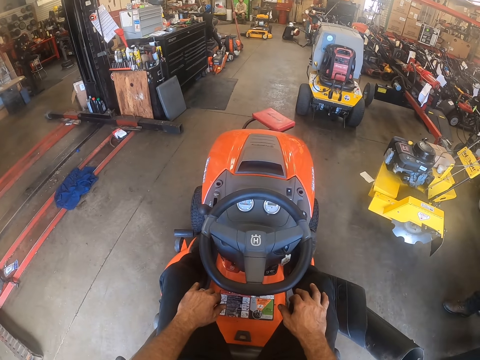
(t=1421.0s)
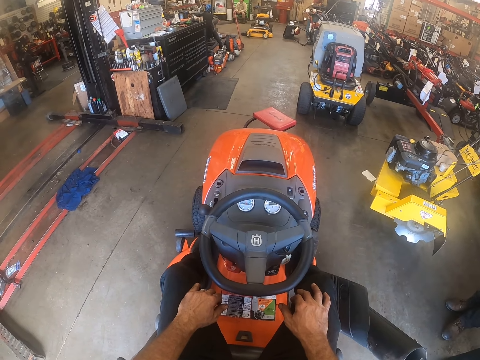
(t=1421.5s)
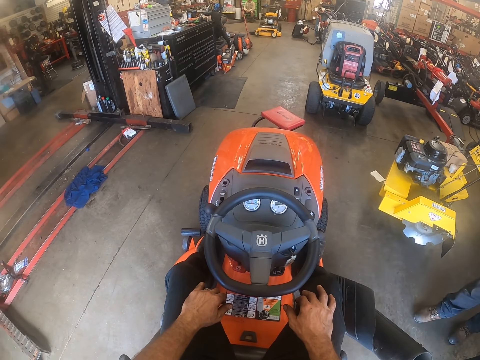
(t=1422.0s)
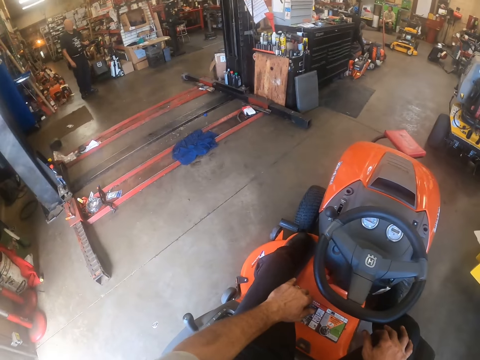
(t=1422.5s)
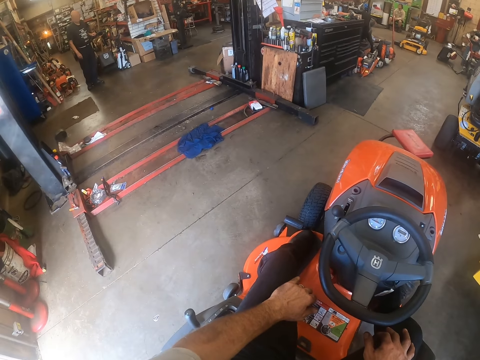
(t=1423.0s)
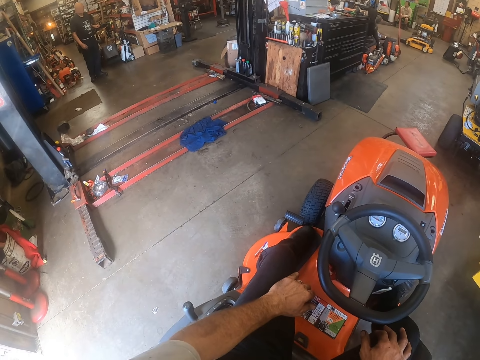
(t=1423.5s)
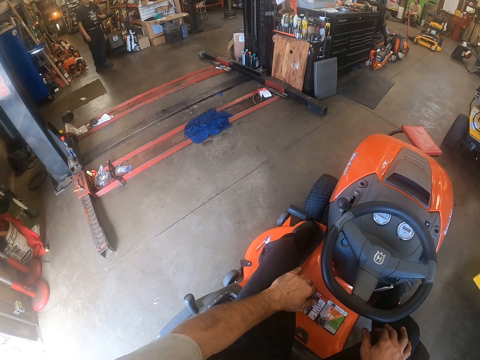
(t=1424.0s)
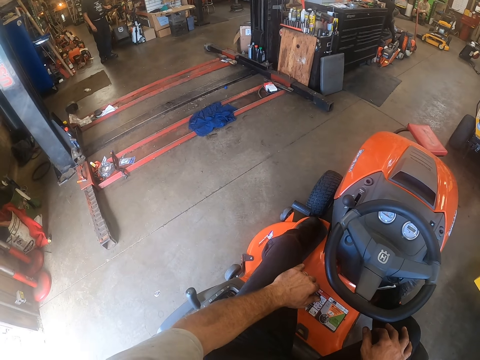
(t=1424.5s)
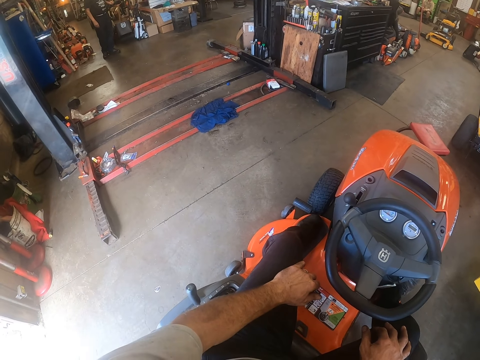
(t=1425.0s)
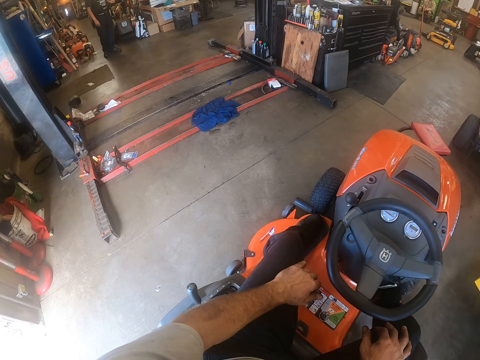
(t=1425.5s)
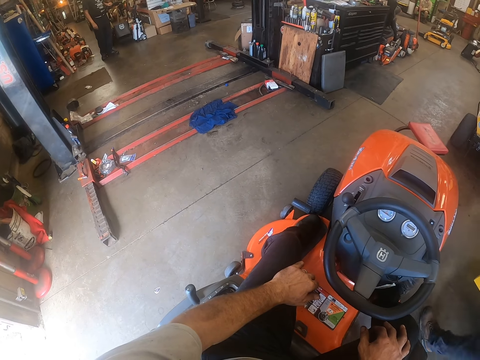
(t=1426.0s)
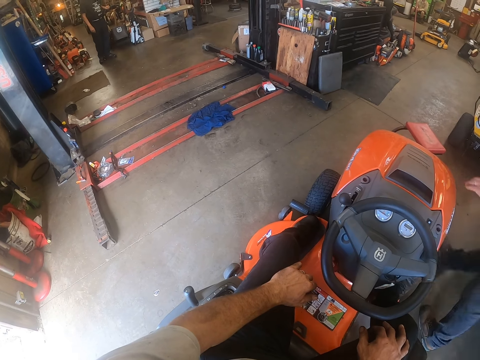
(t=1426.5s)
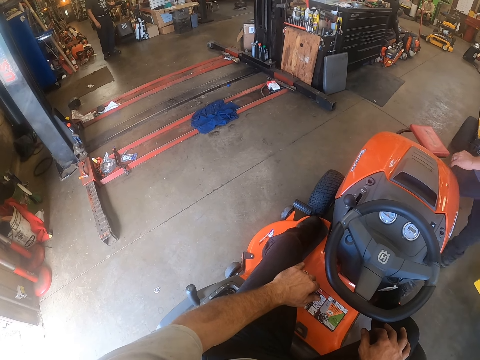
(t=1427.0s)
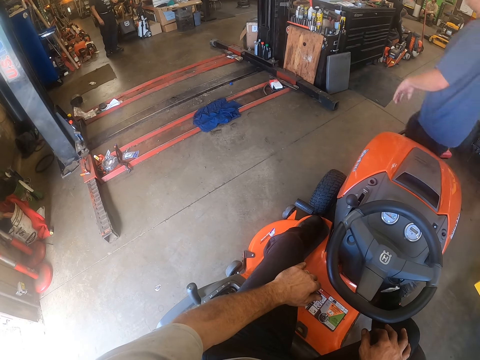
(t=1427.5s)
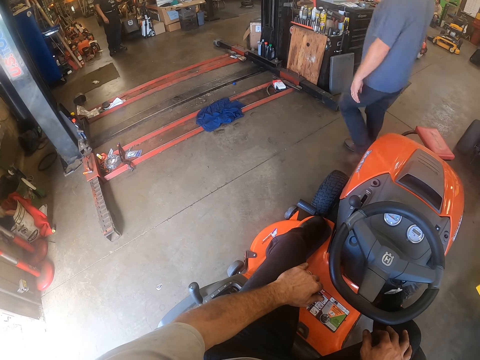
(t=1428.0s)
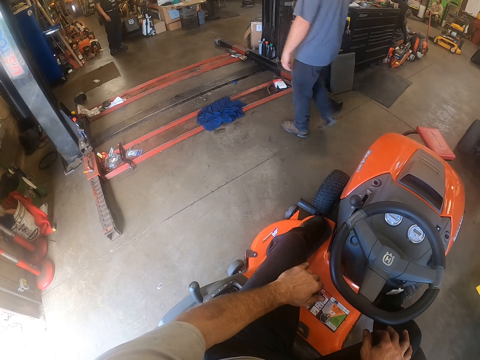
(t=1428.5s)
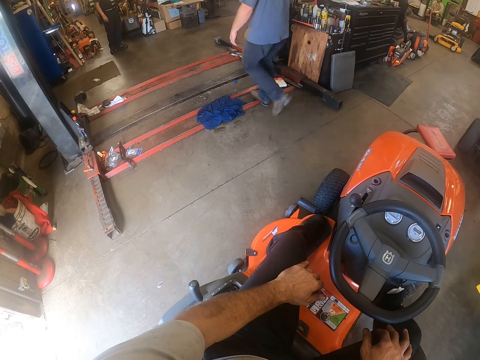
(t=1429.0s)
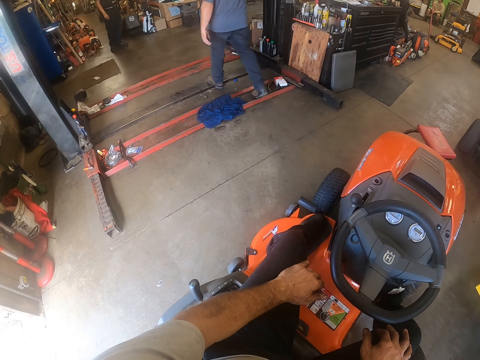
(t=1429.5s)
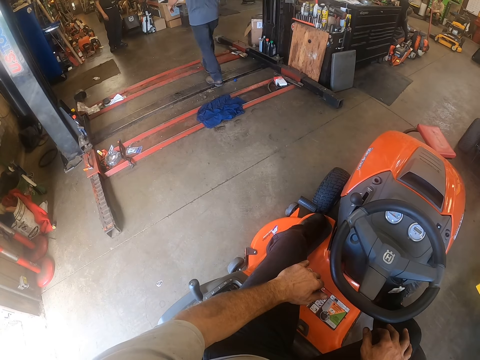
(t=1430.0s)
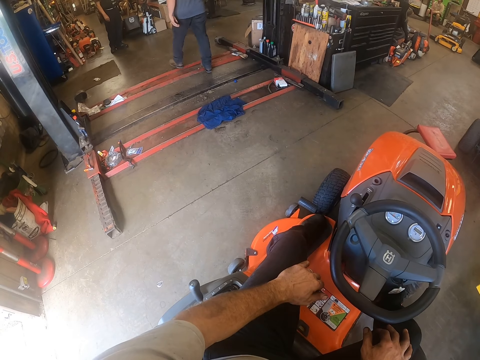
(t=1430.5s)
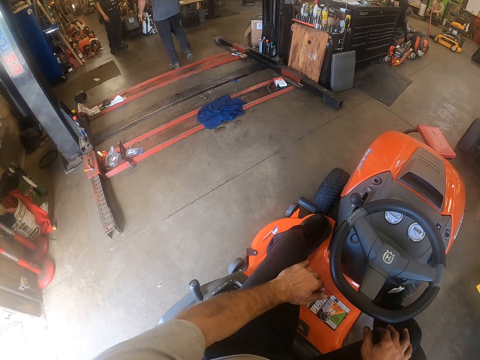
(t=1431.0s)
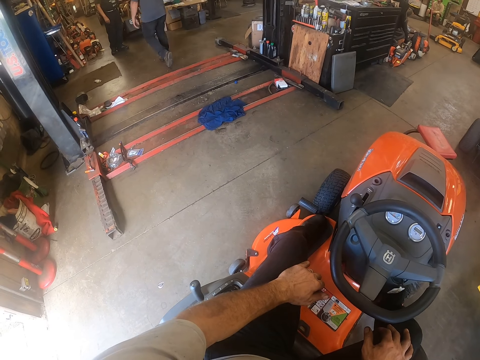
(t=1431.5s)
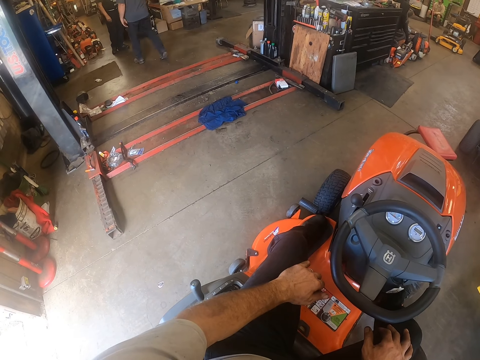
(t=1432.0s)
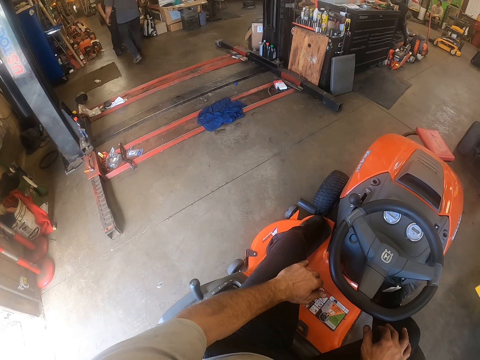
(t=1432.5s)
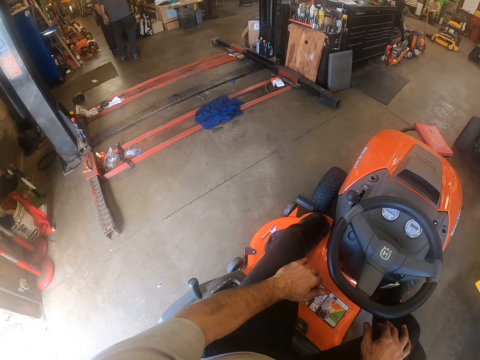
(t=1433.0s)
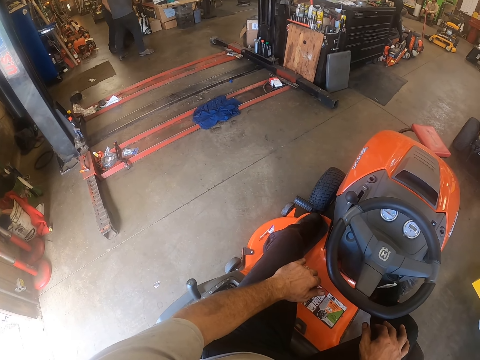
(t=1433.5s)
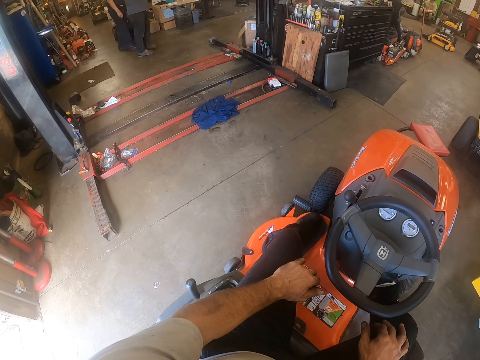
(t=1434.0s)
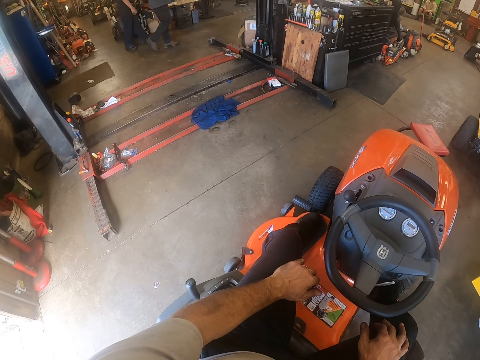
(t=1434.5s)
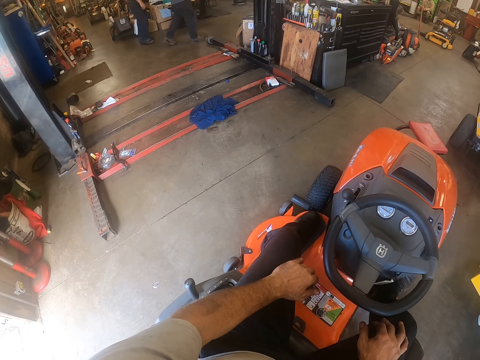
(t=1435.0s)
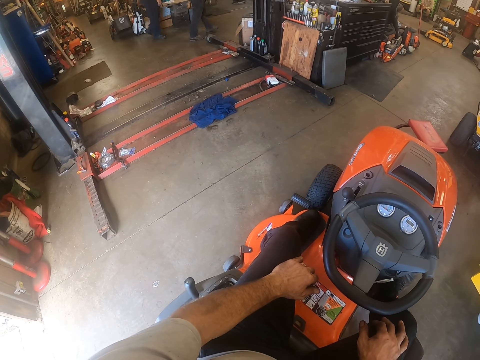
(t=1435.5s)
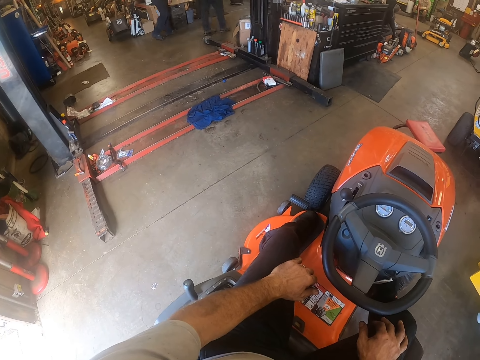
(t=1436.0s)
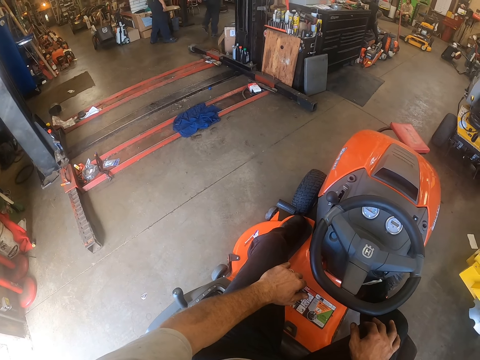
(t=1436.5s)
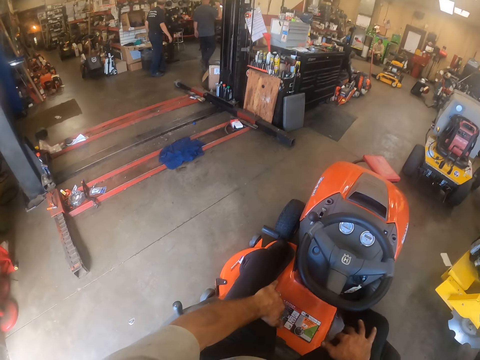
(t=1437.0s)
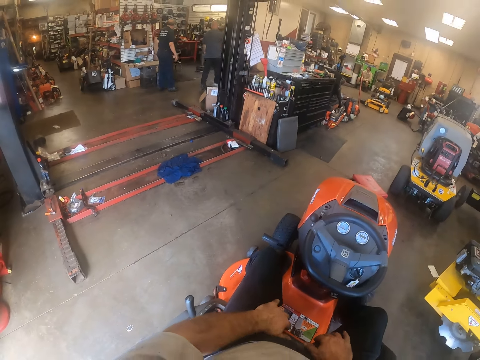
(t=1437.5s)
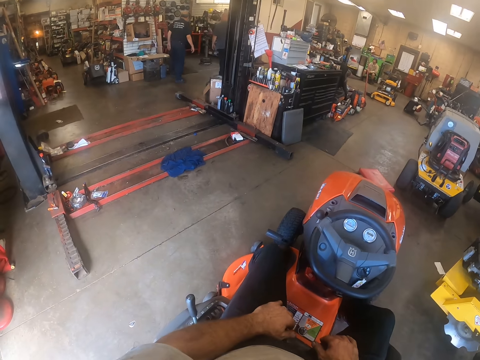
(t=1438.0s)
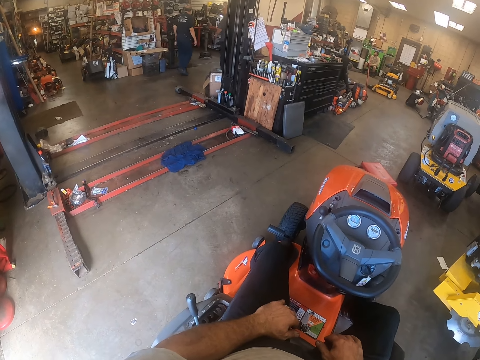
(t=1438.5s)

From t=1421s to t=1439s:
A person walks around with another person.

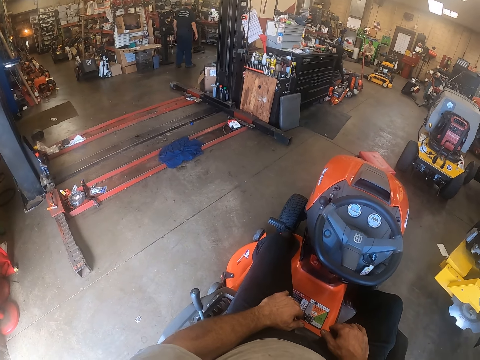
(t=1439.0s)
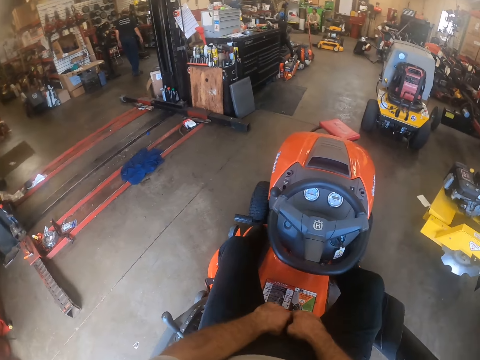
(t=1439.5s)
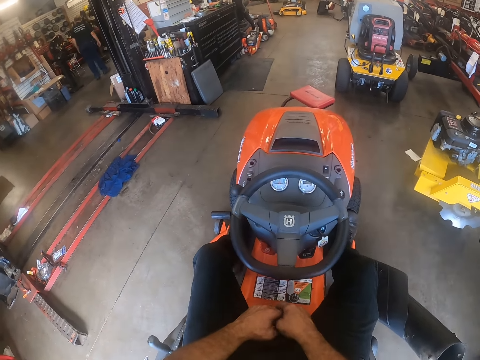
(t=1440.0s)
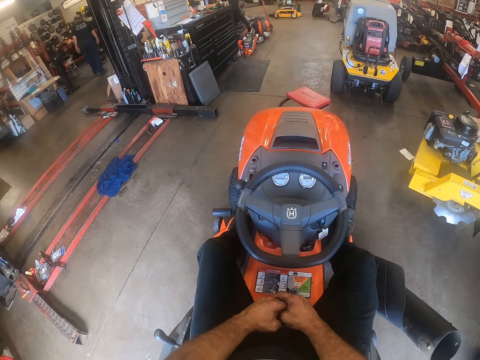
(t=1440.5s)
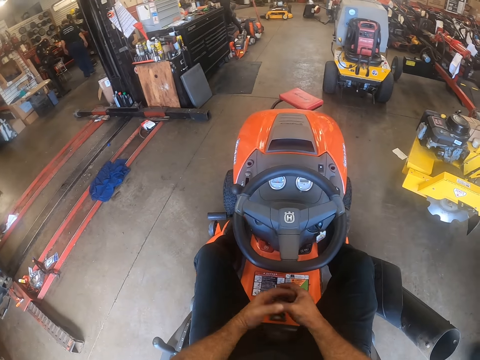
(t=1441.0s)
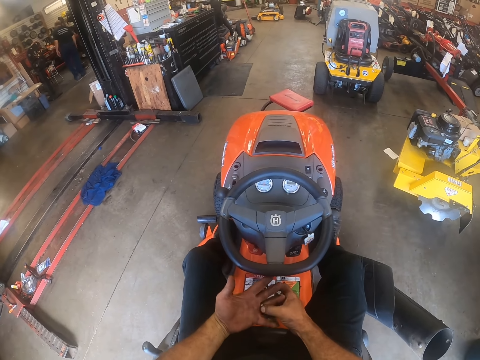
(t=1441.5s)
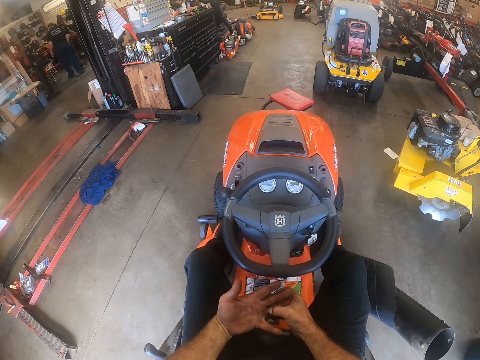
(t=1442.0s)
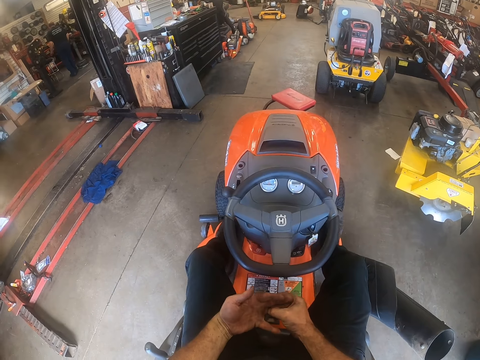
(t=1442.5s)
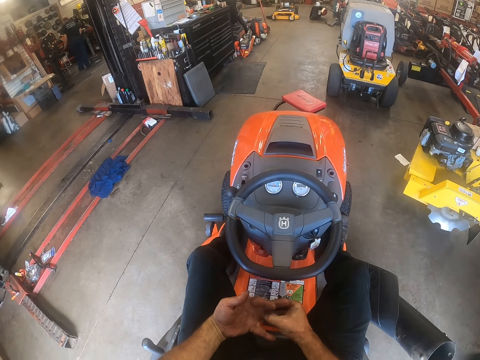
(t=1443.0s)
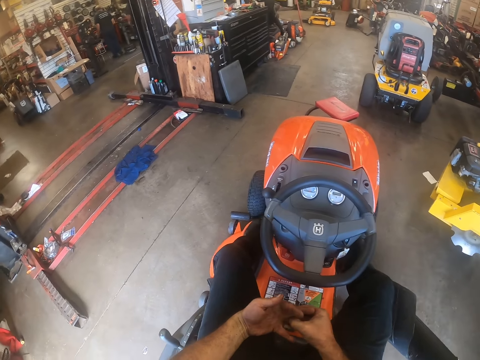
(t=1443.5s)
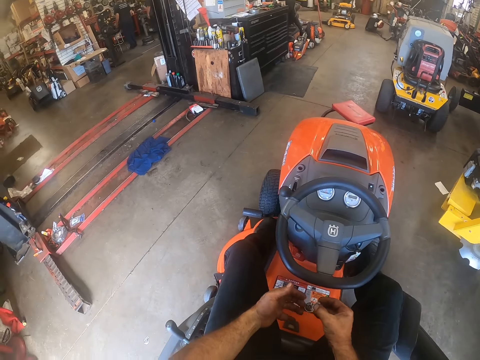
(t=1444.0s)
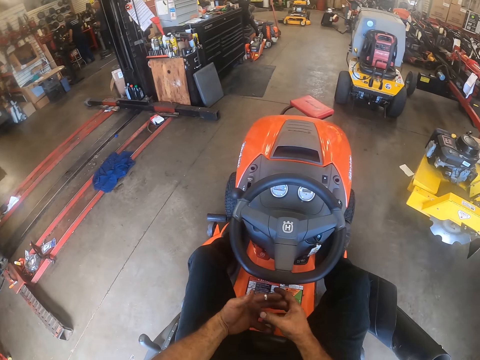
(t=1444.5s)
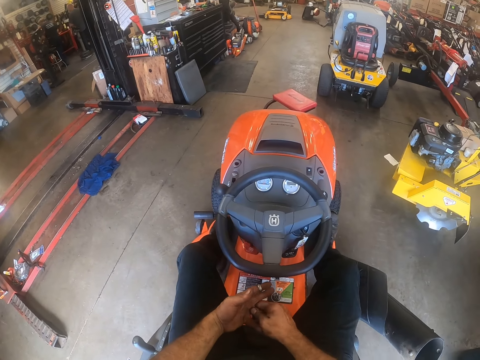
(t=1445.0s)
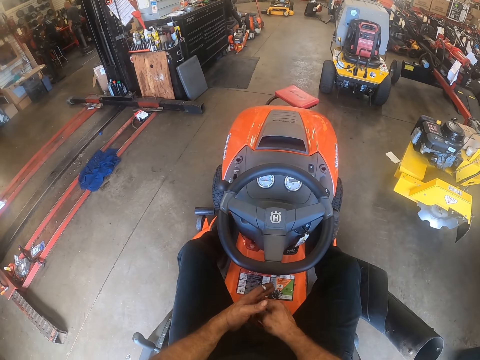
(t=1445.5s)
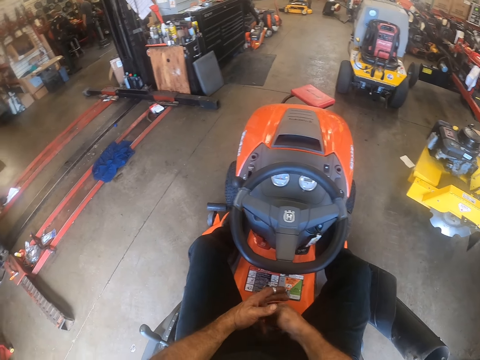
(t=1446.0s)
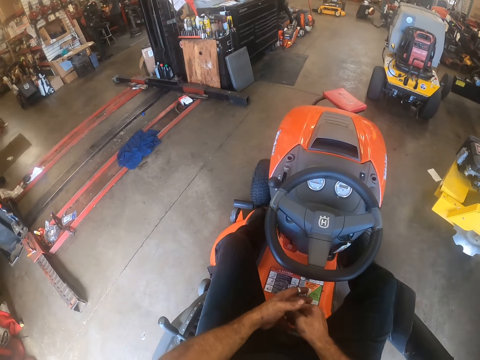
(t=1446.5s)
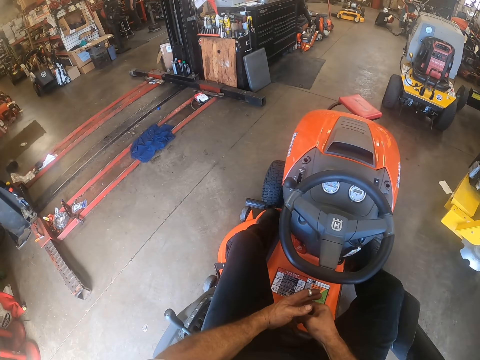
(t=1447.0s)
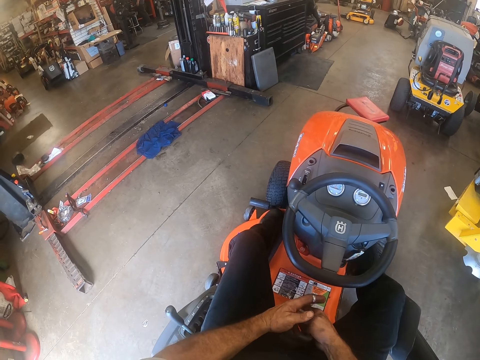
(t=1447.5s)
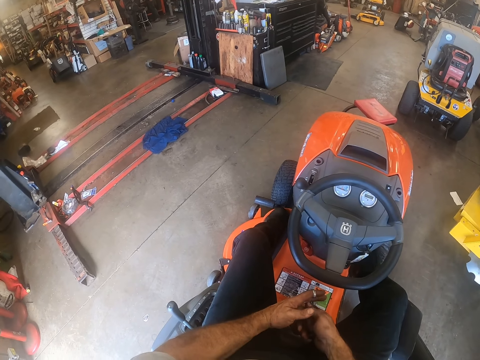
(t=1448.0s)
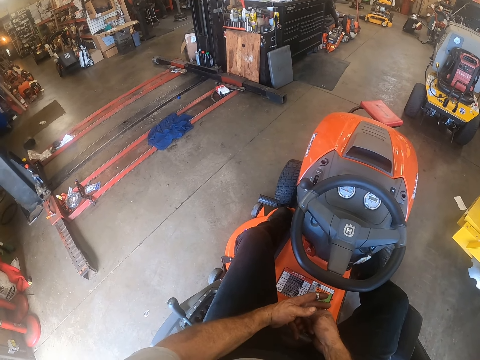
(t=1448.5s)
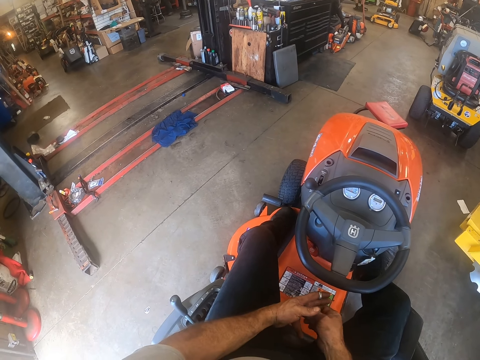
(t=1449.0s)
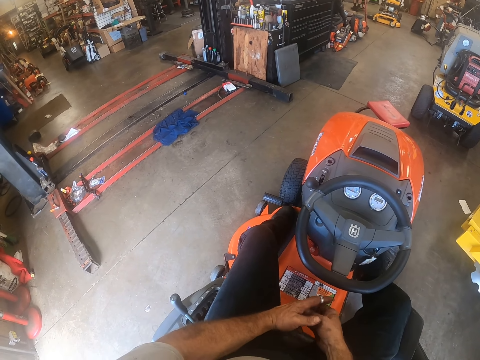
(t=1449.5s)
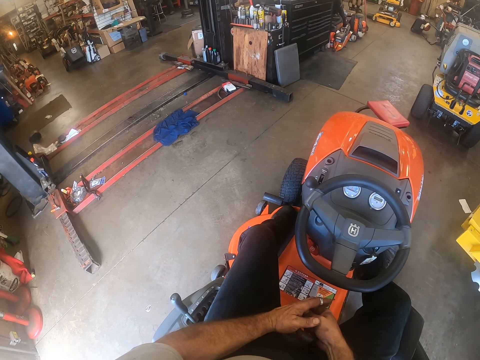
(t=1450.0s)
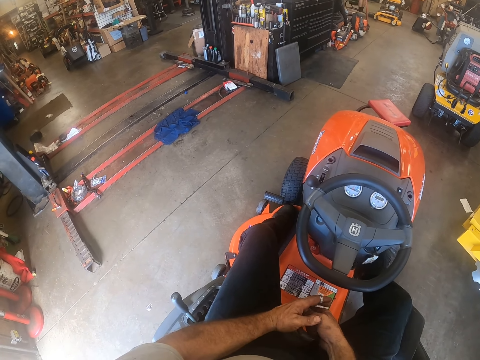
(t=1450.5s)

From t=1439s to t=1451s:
The camera wearer adjusts his fingers.
